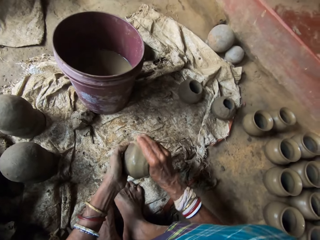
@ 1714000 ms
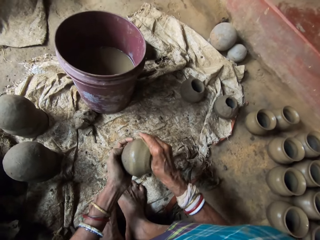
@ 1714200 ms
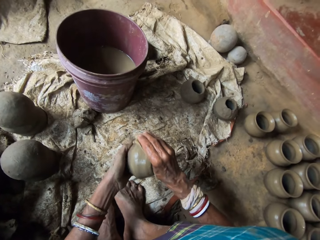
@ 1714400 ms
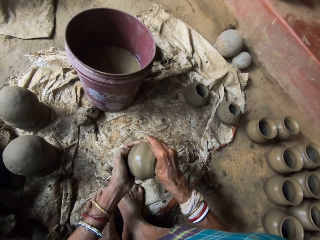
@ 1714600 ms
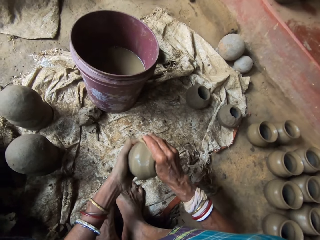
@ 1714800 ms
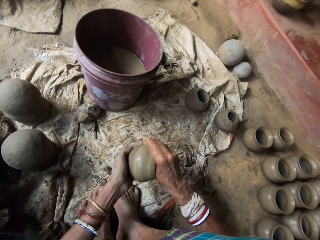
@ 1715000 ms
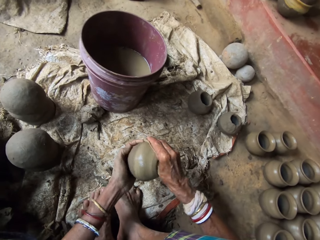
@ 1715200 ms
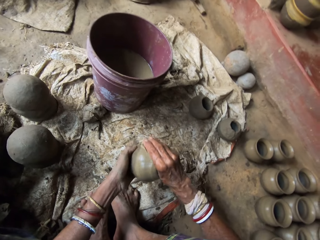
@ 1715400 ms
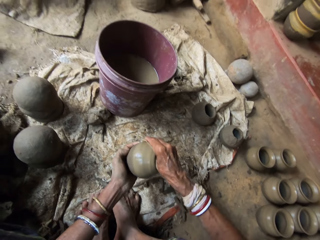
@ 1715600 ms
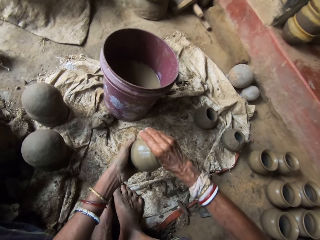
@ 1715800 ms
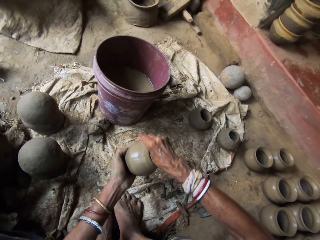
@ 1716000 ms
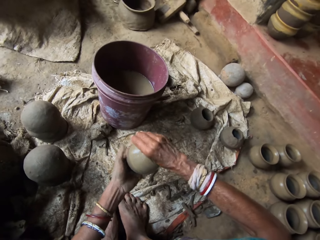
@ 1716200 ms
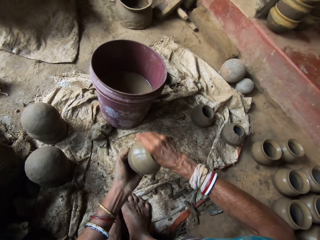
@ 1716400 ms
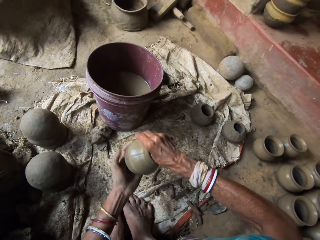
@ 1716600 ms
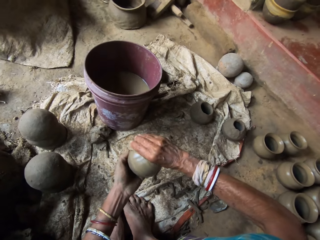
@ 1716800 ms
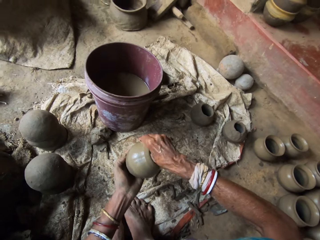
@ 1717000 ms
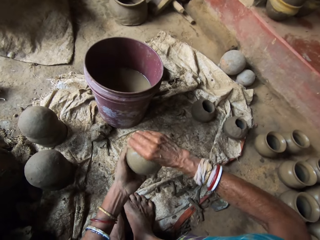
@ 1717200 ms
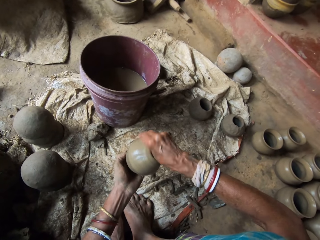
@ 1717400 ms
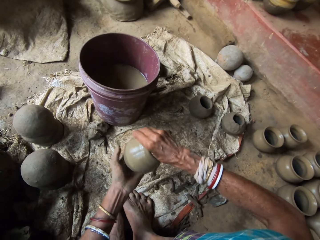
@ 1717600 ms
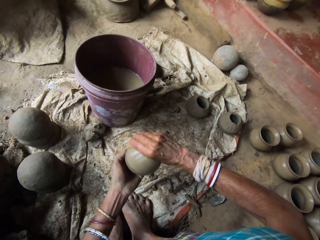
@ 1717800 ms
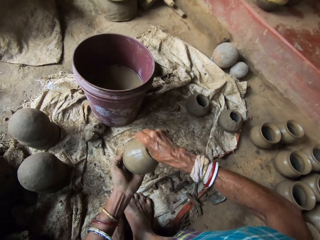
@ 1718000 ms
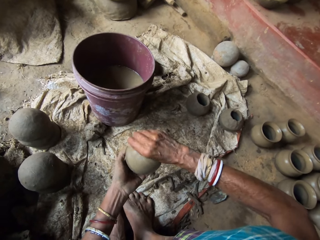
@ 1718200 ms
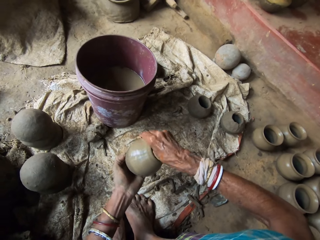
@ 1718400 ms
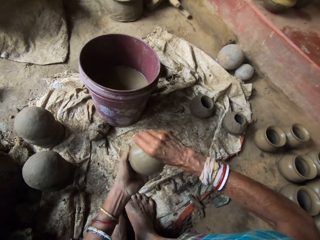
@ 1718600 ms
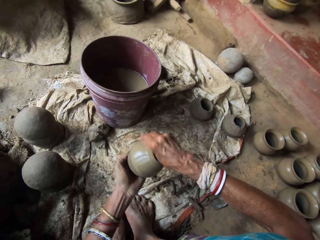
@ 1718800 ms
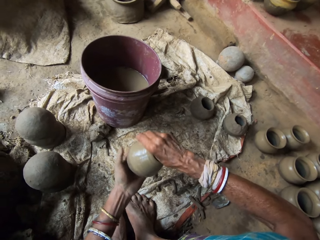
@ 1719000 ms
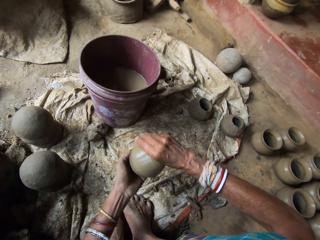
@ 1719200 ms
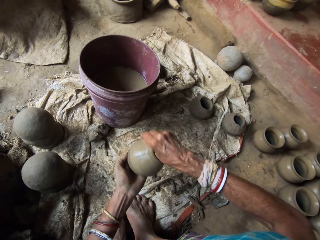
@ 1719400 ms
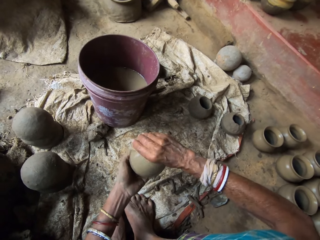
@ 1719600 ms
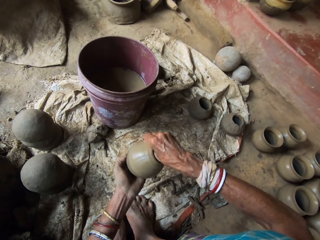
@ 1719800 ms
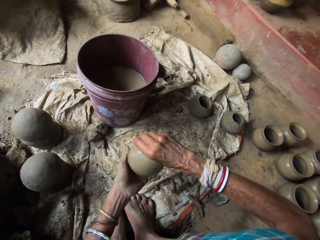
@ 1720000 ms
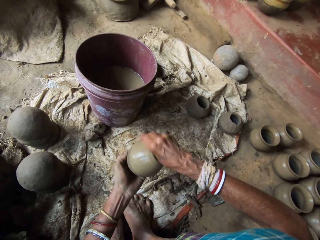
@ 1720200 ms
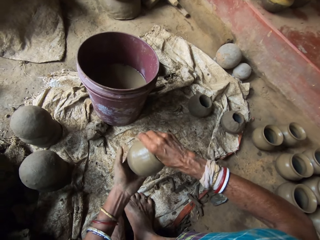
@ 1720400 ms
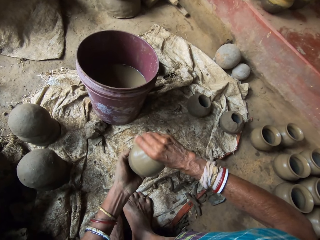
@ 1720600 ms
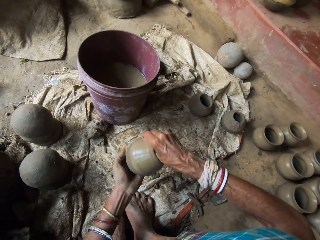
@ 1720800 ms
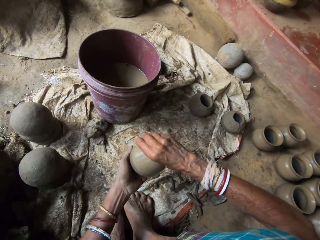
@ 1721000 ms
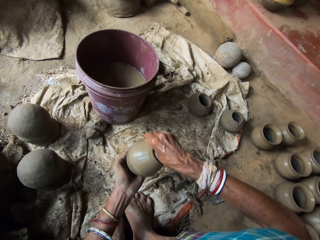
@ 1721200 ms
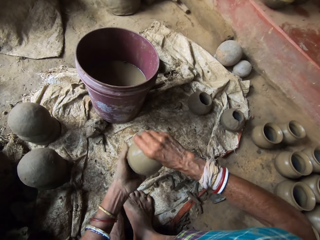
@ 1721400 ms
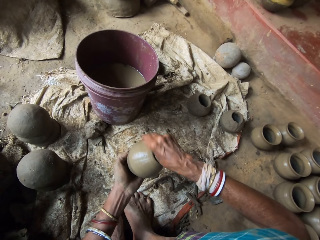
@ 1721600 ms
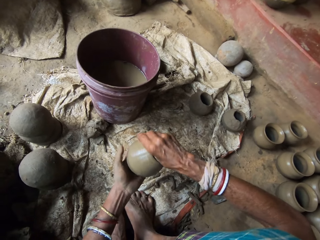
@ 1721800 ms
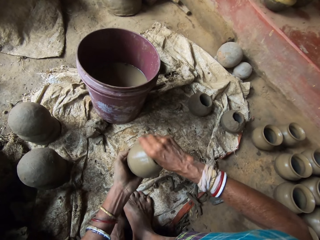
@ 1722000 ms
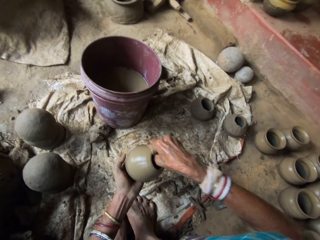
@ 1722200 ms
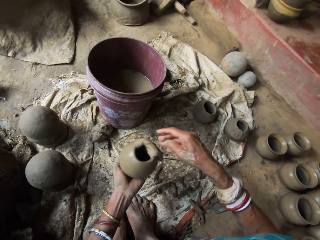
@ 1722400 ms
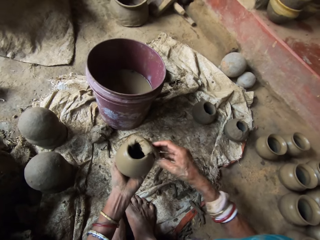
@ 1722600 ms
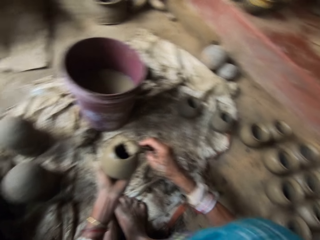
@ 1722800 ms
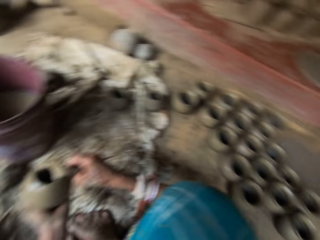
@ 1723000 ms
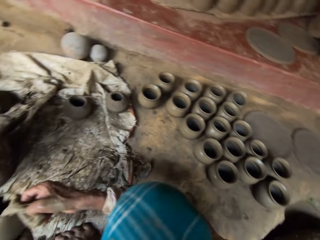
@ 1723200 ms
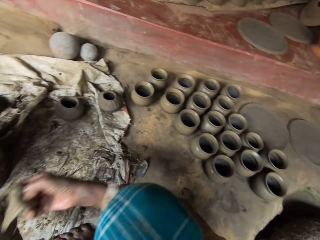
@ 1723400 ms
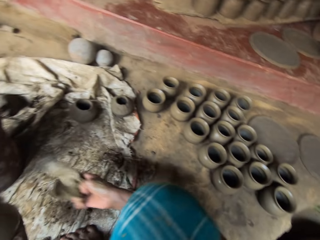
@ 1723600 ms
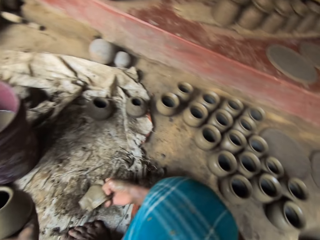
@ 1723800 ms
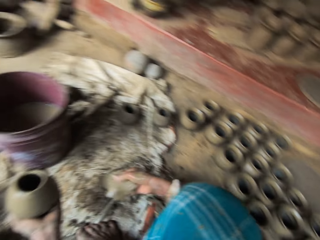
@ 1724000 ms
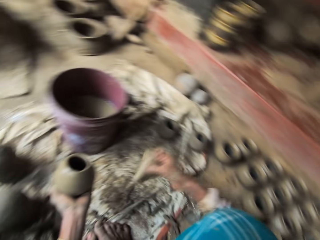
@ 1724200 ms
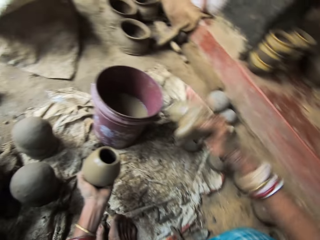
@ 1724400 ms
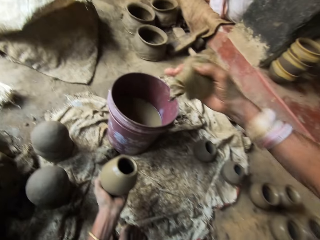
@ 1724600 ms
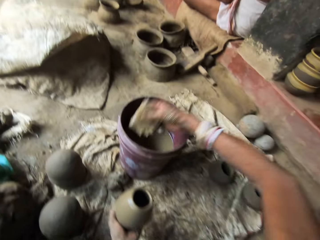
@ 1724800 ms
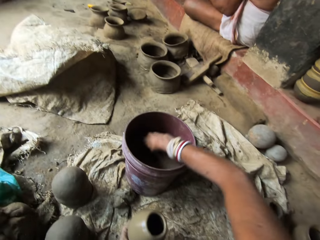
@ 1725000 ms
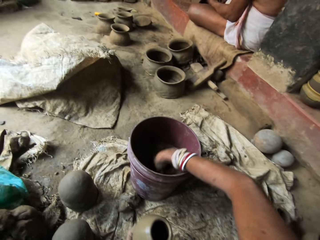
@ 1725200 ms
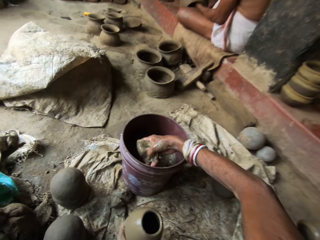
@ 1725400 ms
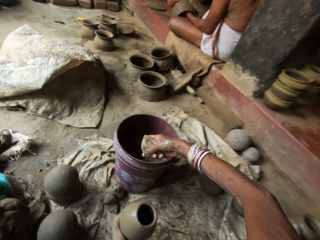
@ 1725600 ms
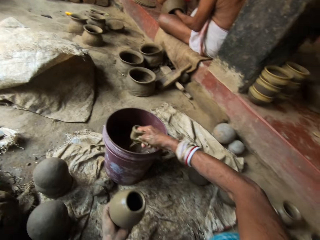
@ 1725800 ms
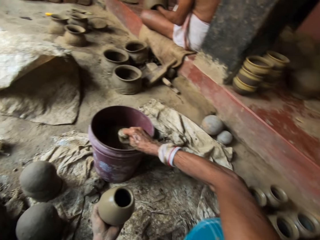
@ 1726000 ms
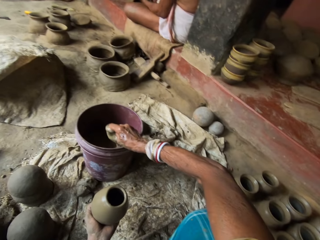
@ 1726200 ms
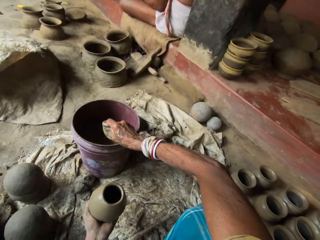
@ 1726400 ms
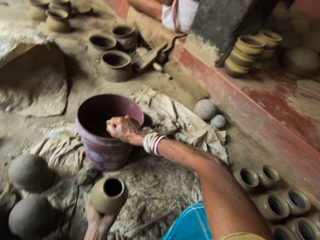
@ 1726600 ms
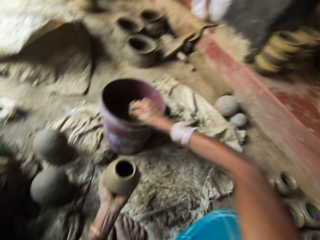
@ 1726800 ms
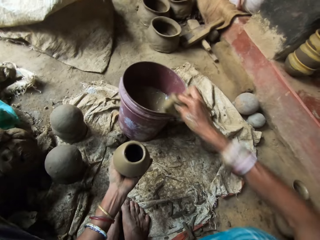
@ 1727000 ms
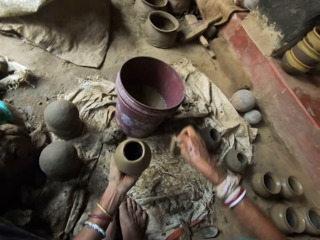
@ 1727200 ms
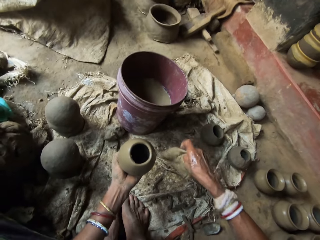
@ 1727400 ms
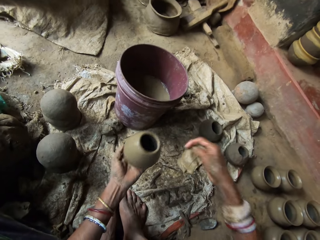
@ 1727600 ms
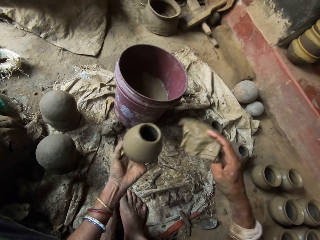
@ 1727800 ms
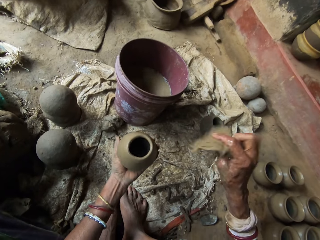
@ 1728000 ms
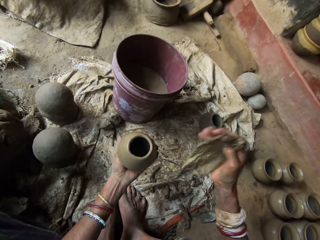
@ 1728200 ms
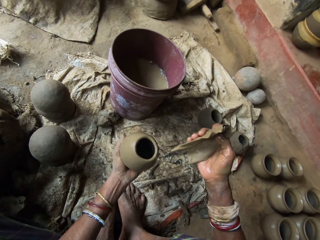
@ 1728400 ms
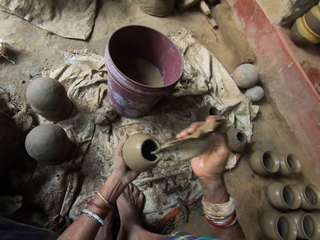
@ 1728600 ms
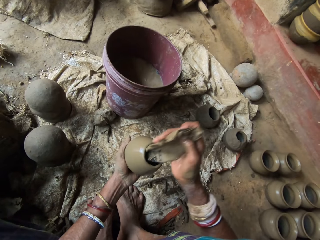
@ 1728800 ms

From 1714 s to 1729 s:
The camera wearer lifts a cloth. They soak the piece of cloth in a half-filled water bucket. They squeeze excess water from the cloth piece into the bucket. They polish a wet clay pot using the wet cloth piece.

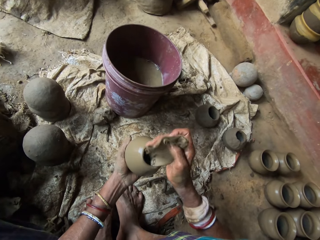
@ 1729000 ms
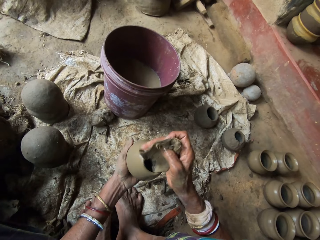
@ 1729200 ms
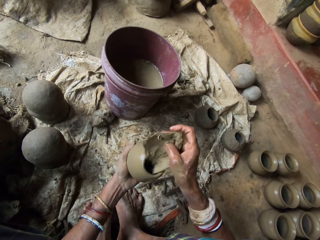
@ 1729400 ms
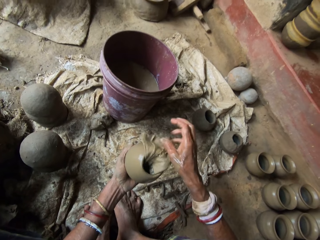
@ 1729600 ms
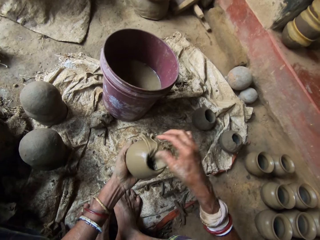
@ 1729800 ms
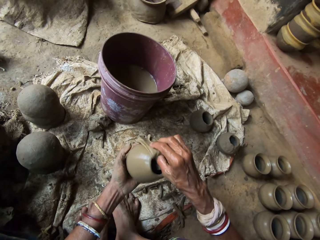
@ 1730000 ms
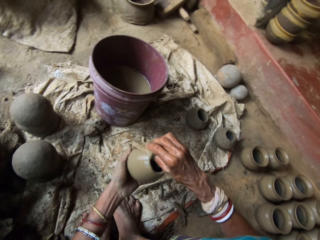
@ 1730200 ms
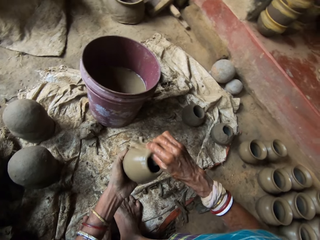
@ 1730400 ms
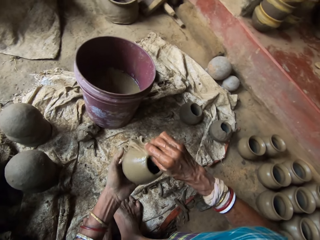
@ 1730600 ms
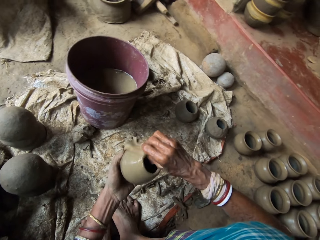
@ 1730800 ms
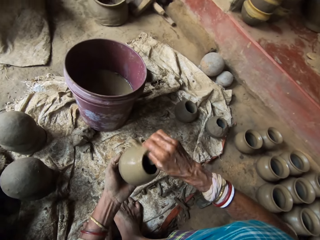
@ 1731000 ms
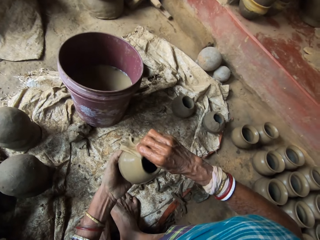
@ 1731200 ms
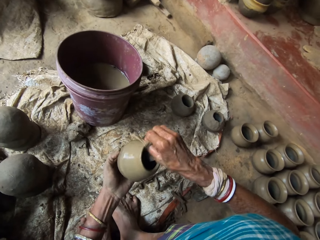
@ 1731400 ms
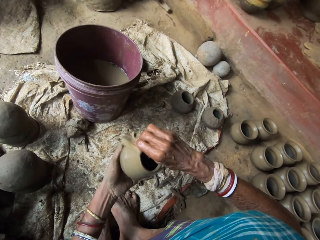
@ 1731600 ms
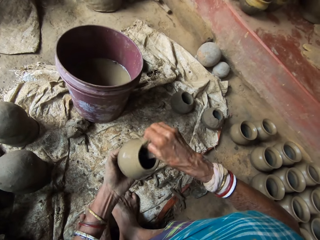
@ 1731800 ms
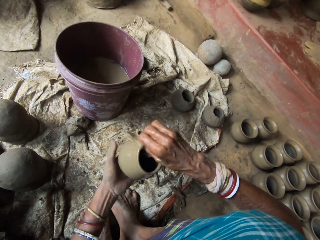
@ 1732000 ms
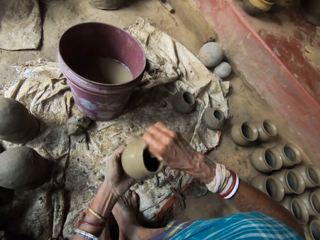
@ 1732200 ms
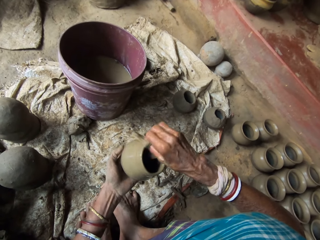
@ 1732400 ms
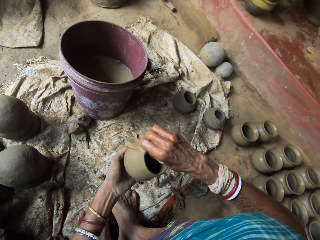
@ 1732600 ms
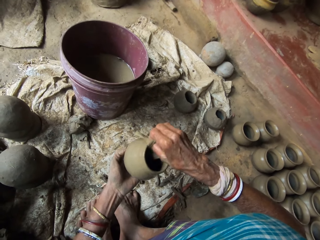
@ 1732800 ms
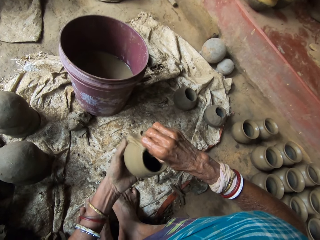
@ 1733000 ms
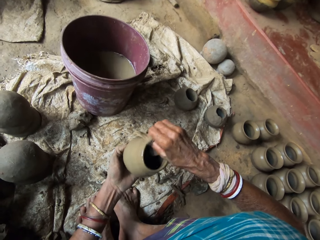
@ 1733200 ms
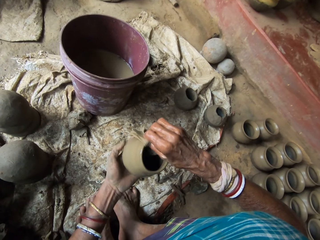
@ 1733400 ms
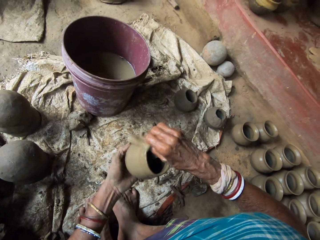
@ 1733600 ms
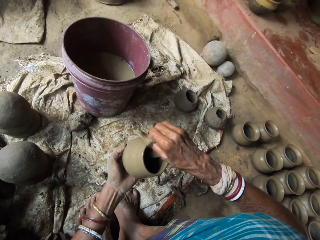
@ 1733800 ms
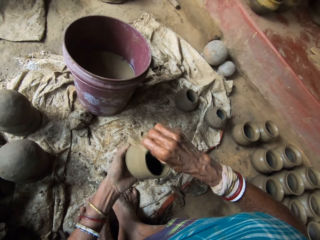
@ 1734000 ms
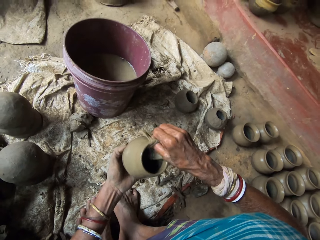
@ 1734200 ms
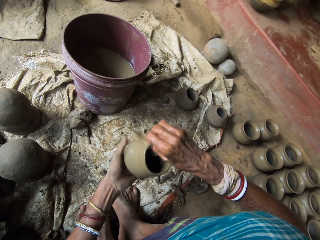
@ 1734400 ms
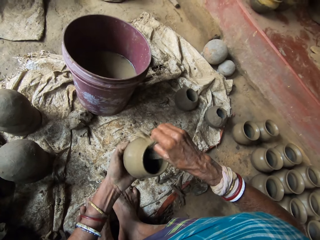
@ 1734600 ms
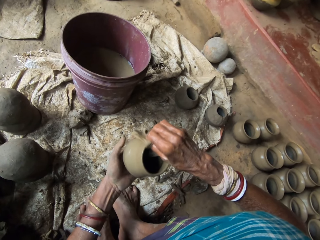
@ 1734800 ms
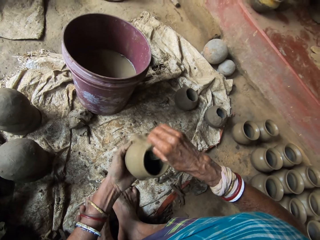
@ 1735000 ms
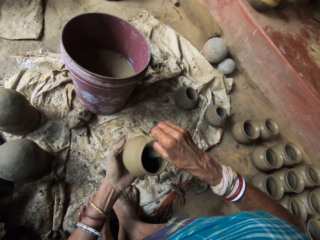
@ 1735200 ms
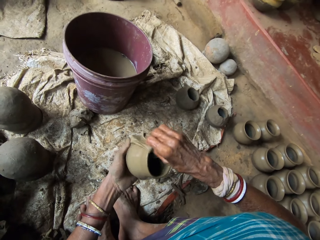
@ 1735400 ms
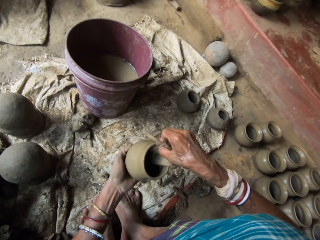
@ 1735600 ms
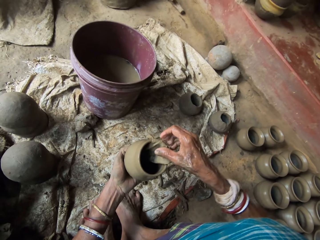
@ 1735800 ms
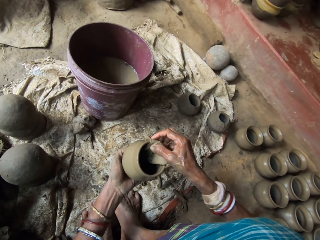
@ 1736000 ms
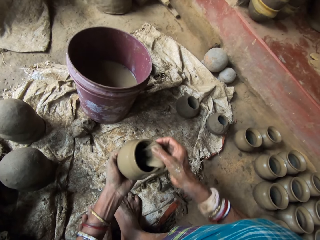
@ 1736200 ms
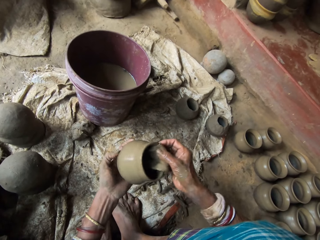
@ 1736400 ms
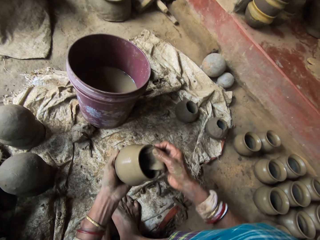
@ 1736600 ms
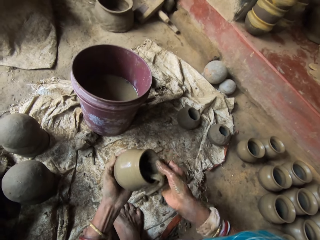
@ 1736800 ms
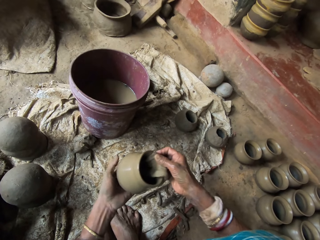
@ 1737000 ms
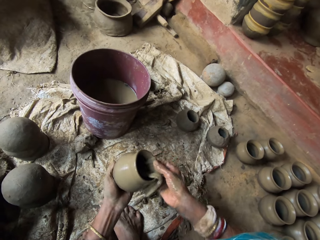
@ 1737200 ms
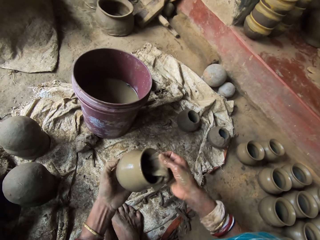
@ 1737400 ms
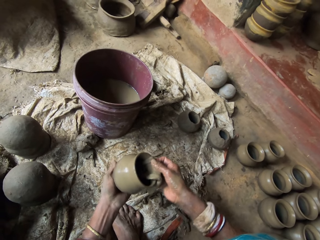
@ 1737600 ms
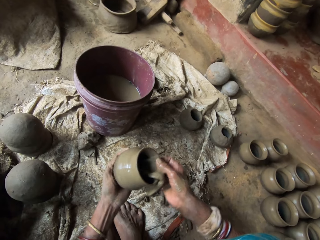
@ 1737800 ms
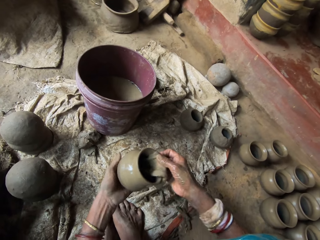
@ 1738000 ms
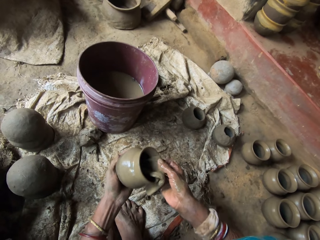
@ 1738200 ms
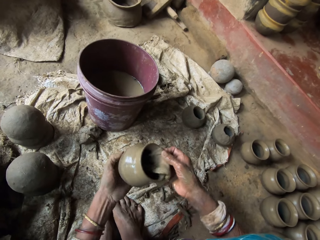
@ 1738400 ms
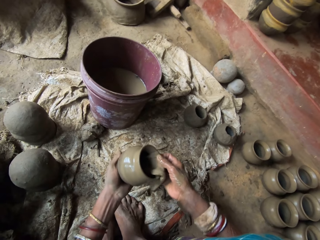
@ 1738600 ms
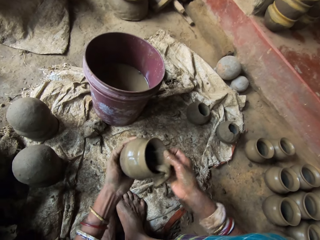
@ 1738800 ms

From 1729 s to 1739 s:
The camera wearer wipes a pot.
